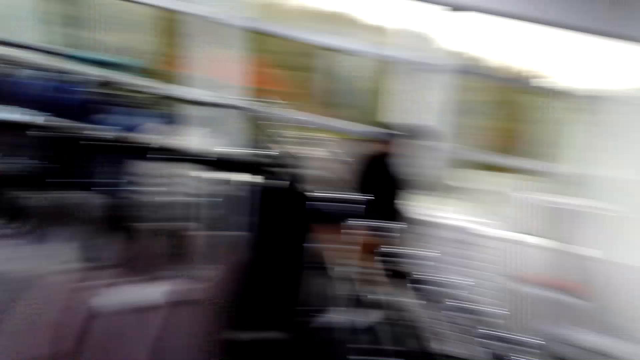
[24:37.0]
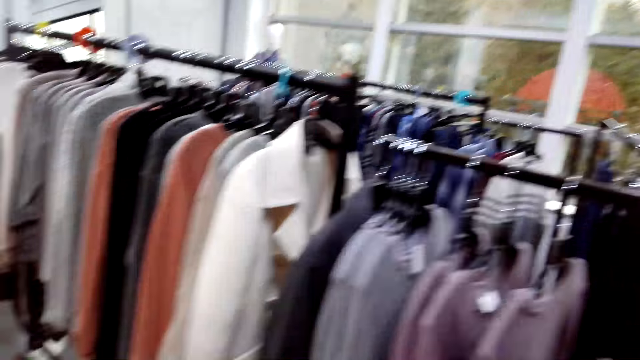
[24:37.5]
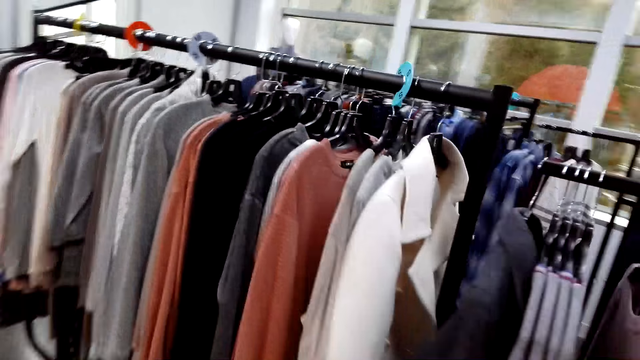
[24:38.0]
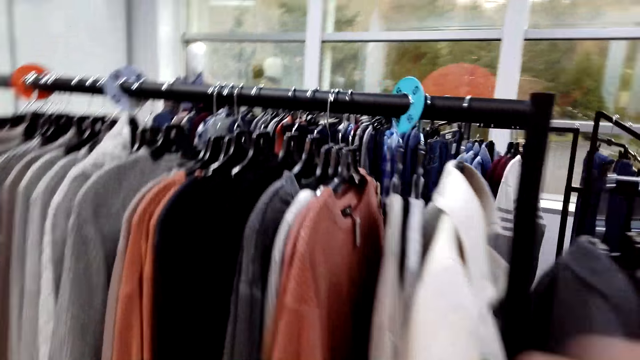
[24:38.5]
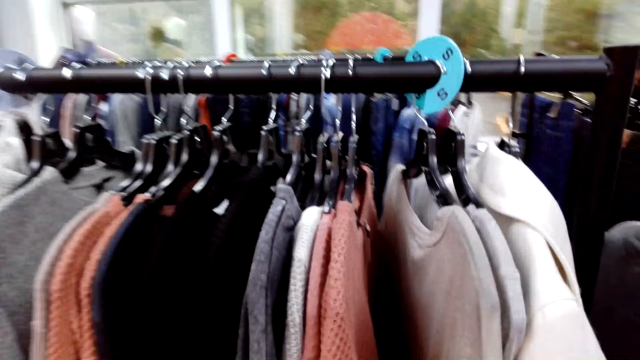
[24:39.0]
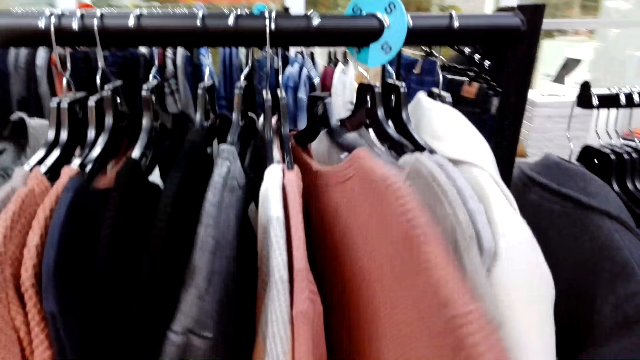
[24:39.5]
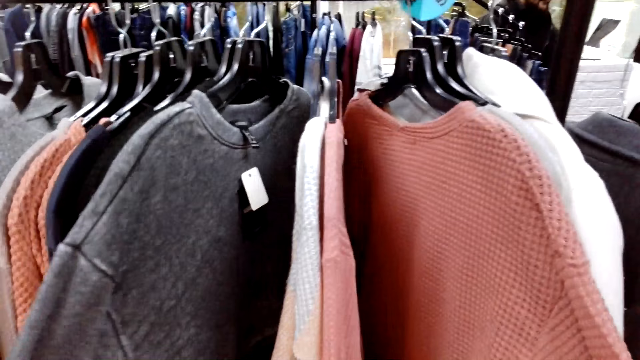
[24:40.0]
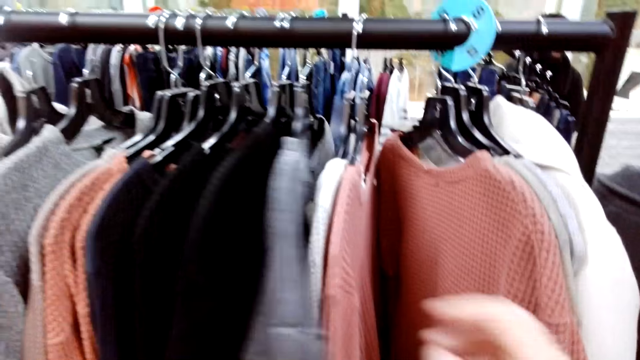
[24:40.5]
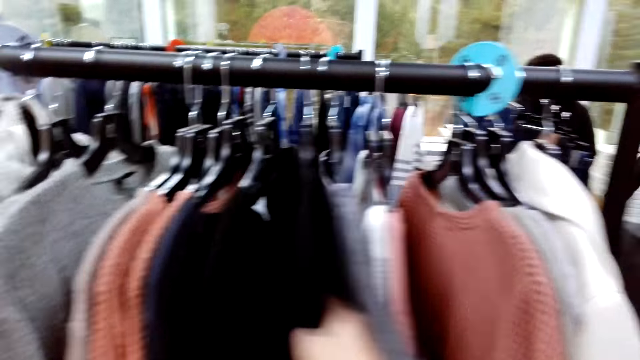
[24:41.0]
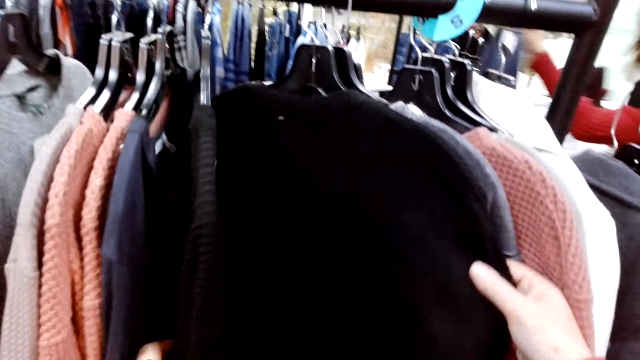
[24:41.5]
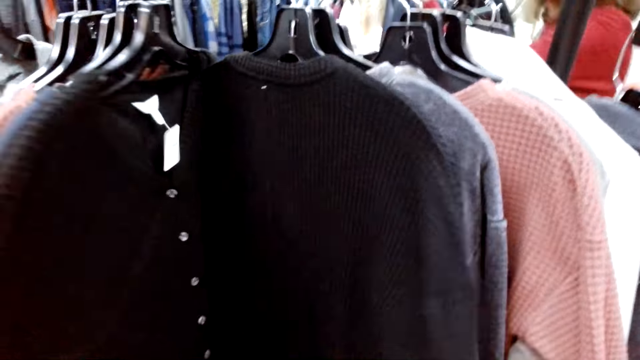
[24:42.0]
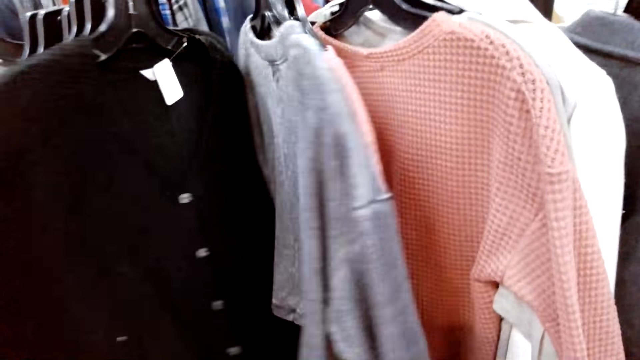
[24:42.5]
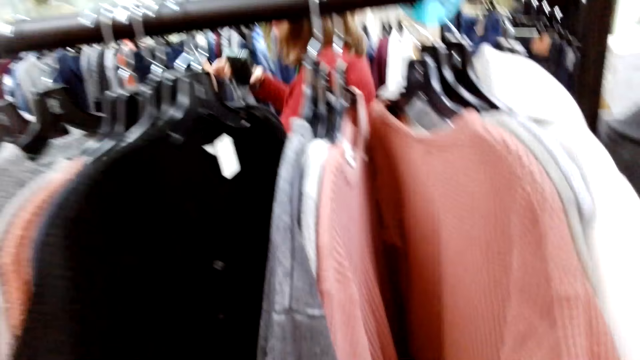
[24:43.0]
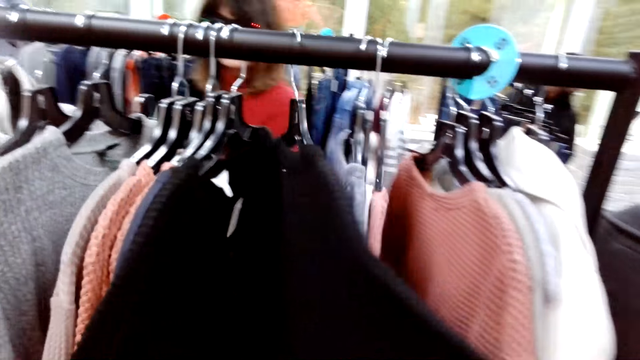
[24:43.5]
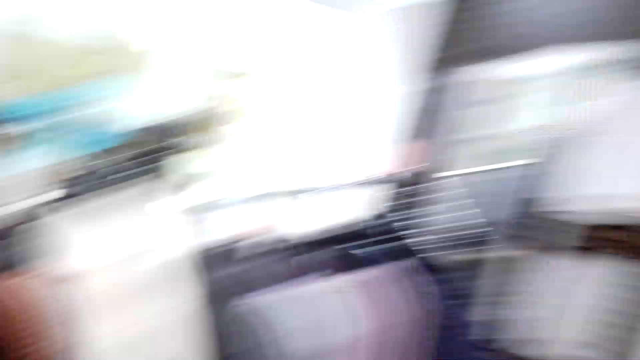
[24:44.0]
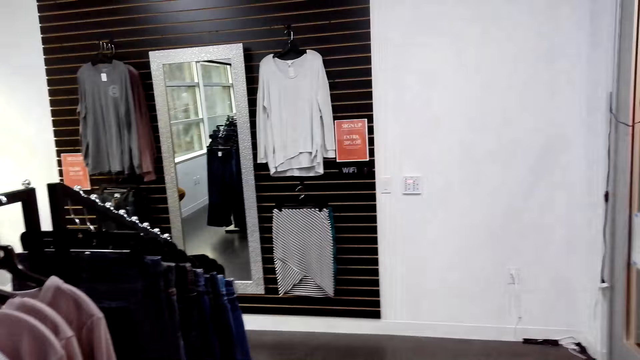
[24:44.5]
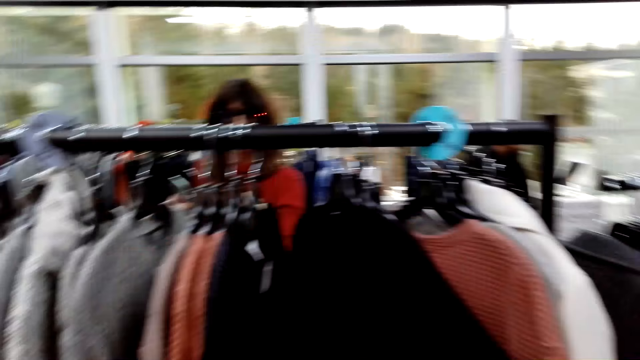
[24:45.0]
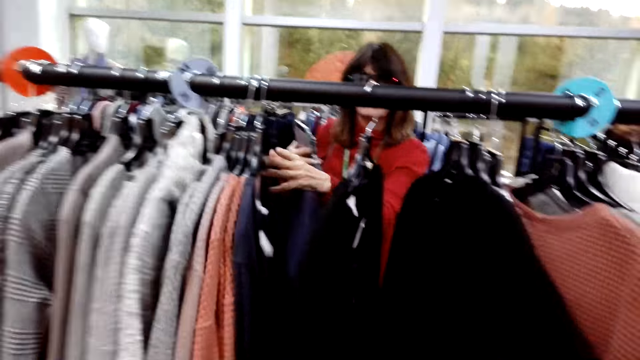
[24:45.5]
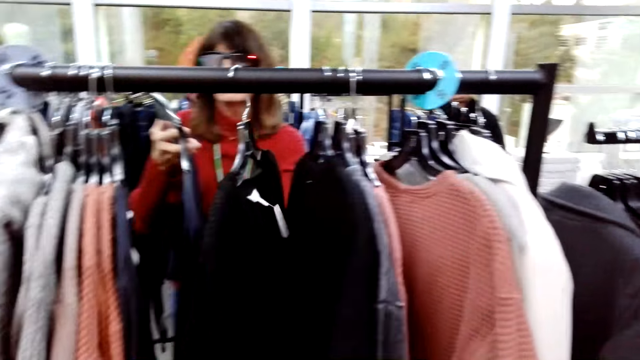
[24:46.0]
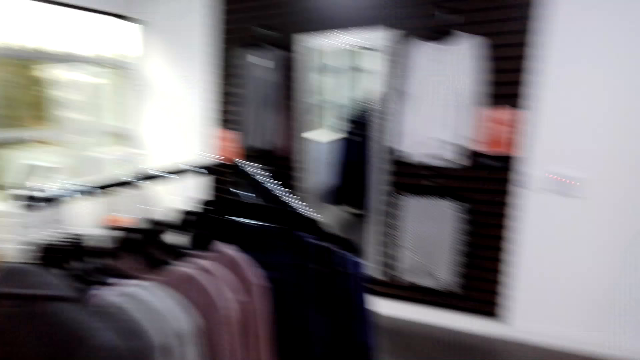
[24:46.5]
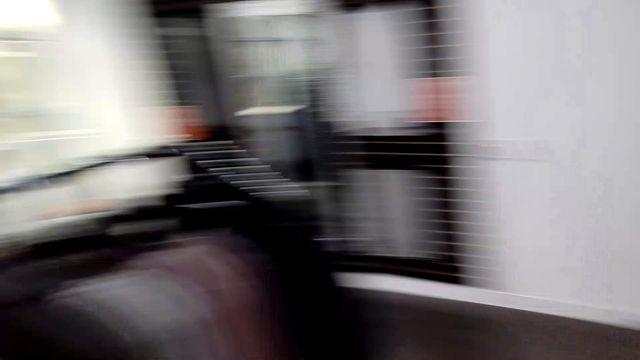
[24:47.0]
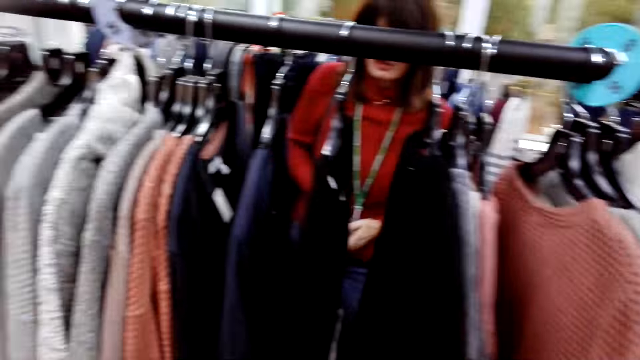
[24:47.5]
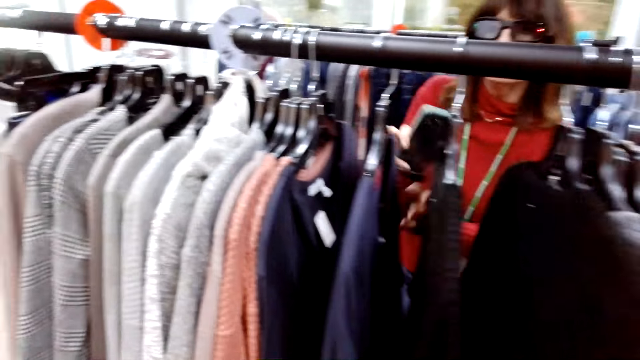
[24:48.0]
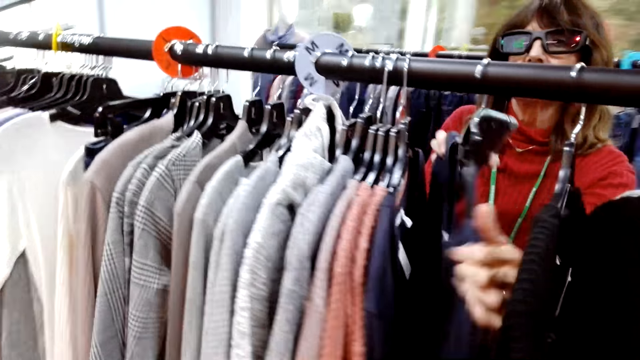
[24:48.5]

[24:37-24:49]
The camera wearer looks around, moves around the shop, and checks the cloth on the handrail. They look around. A woman checks the clothes on the handrail. The camera wearer looks around.

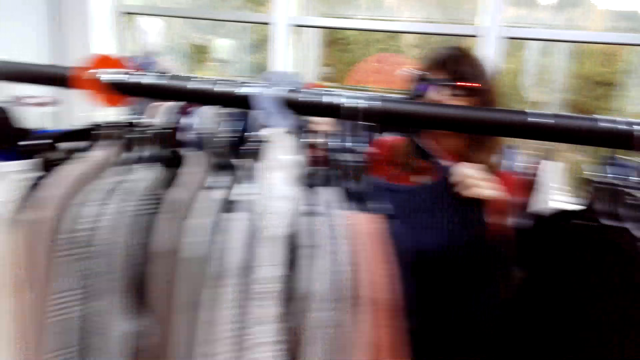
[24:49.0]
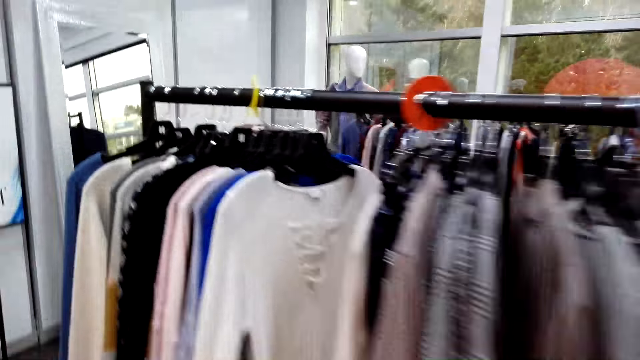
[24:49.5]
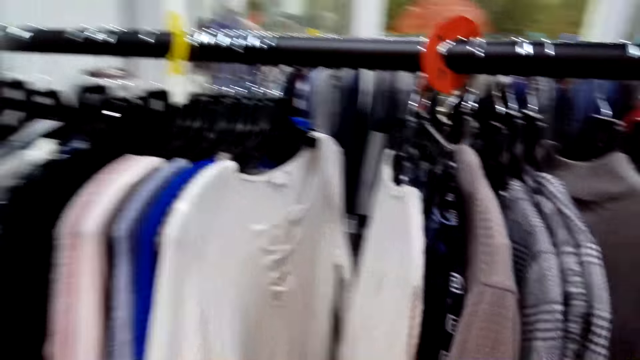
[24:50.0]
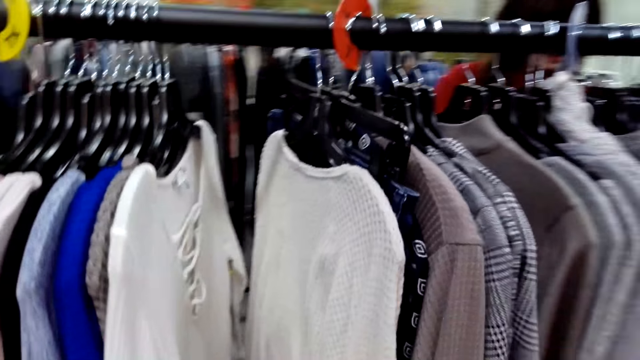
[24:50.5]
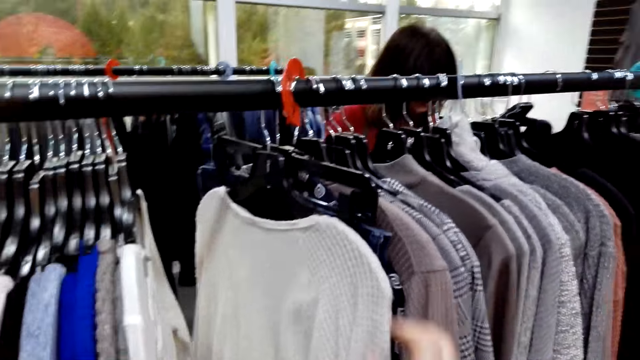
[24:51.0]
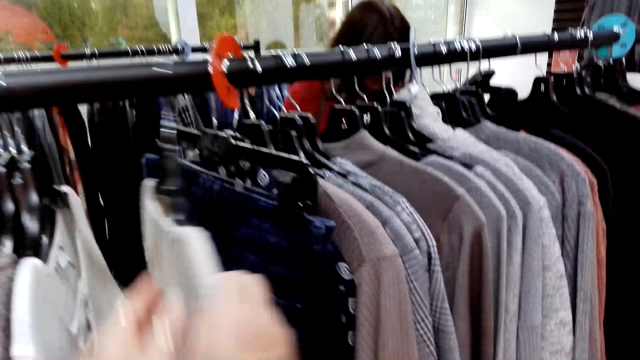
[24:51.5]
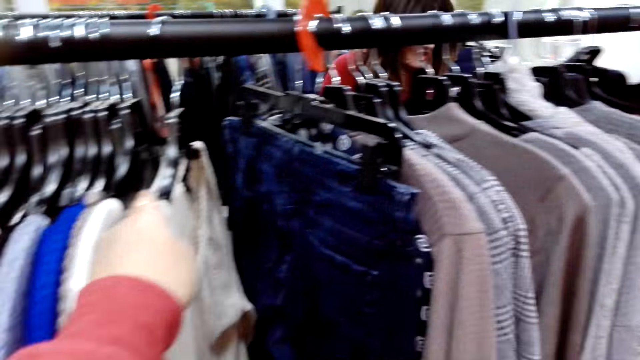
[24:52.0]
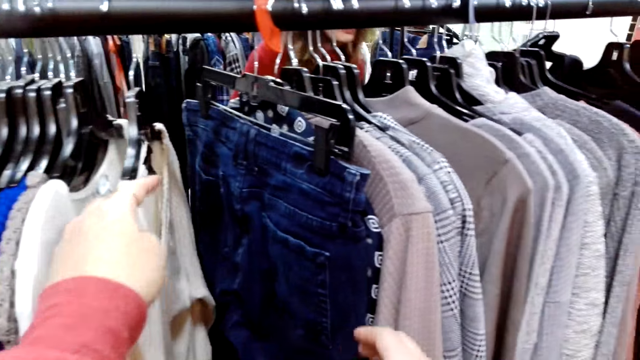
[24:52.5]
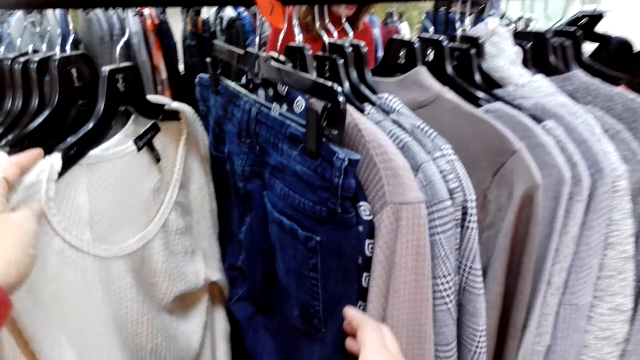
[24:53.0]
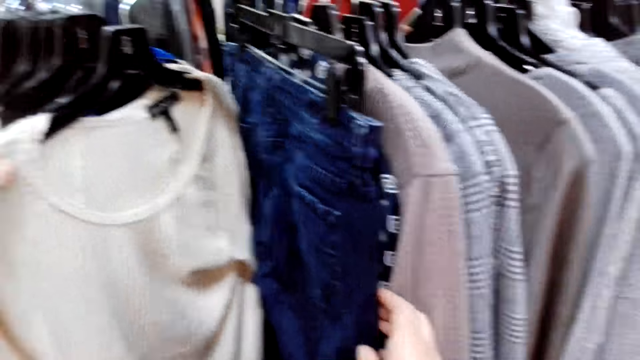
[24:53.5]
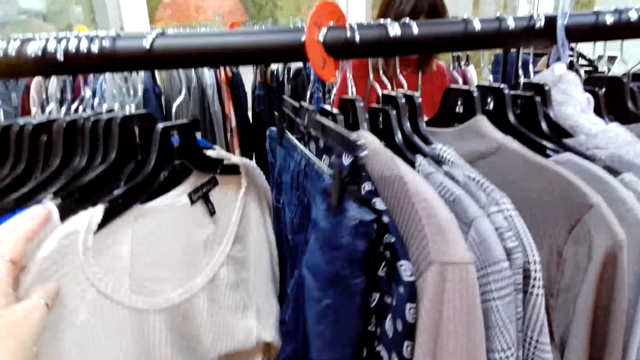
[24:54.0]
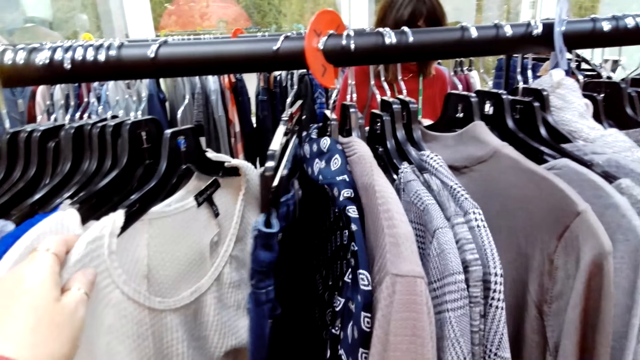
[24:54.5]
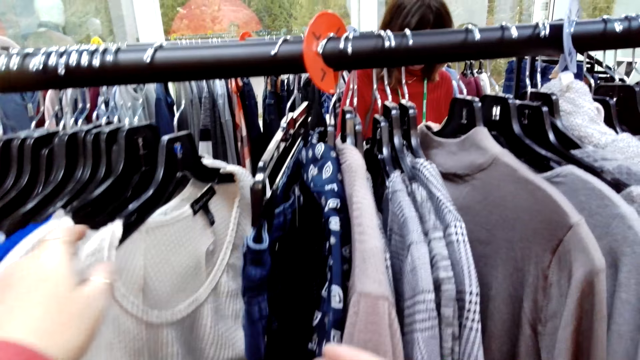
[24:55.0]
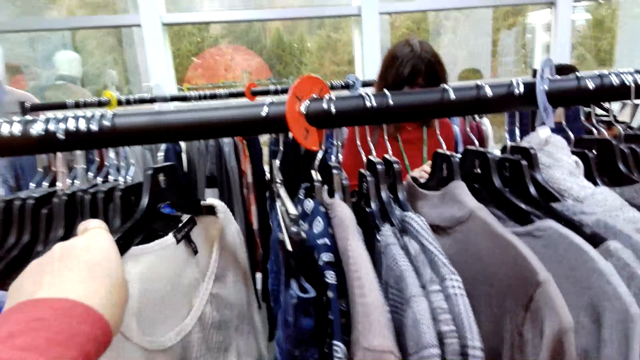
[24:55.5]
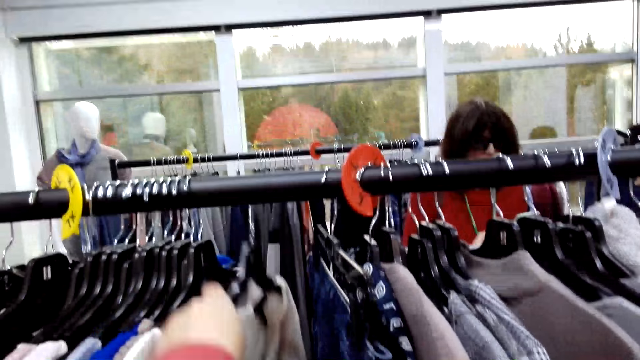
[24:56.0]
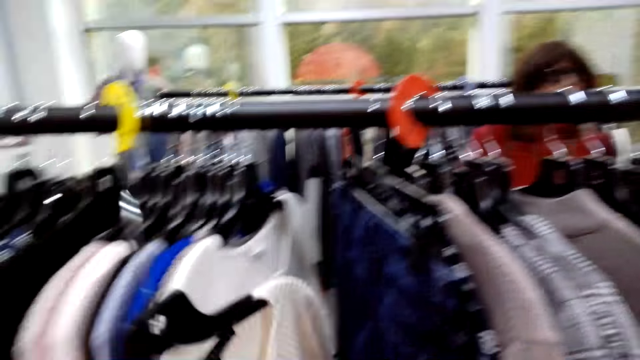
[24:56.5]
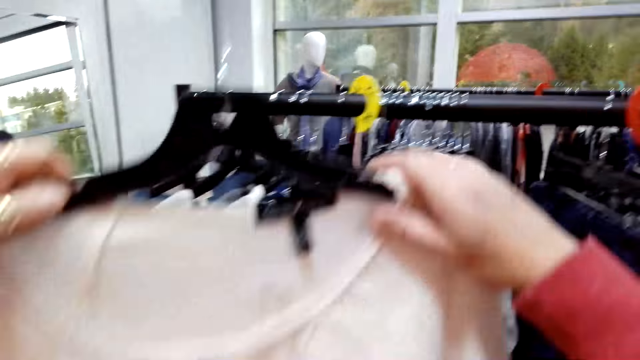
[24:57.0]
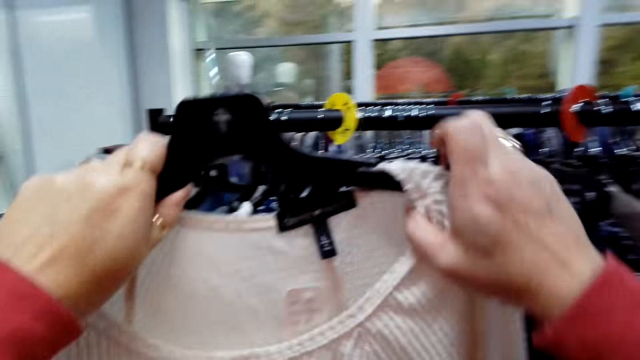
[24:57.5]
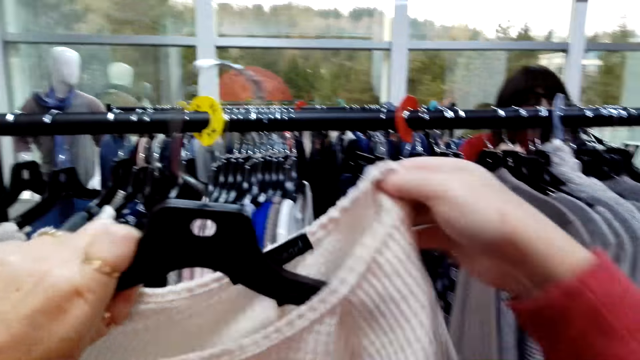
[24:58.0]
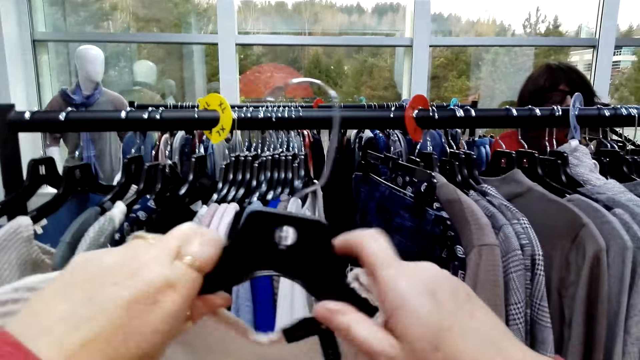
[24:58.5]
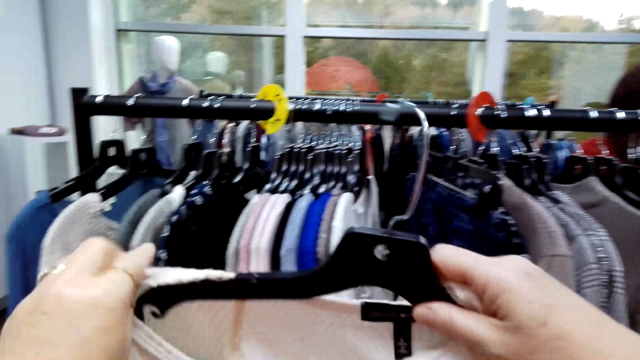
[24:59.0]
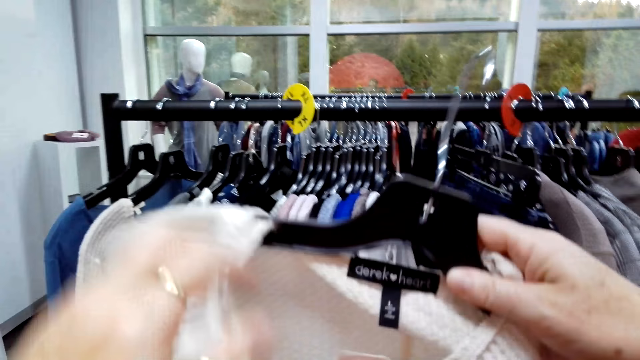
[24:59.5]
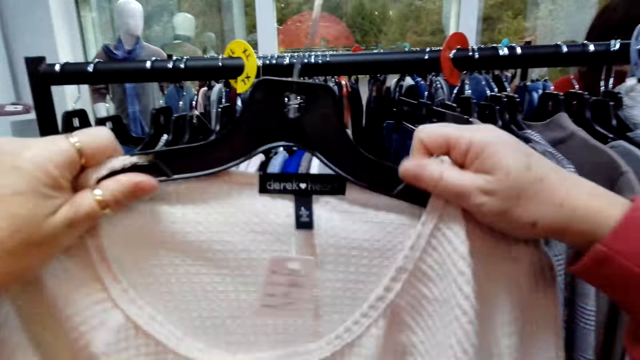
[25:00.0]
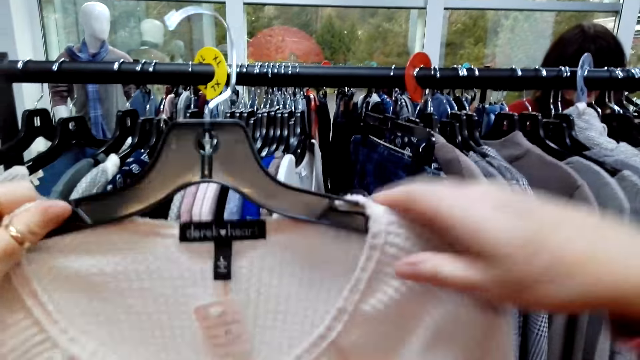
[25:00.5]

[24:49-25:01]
A woman picks a cloth from the handrail. The camera wearer moves around the shop. They check the cloth on the handrail. They pick the cloth from the handrail. They remove the cloth from the hanger.
